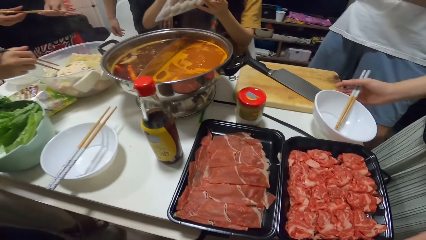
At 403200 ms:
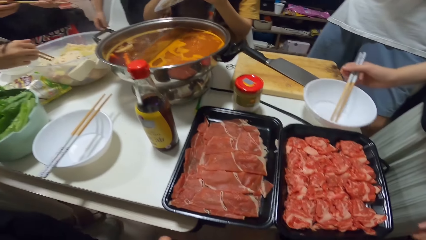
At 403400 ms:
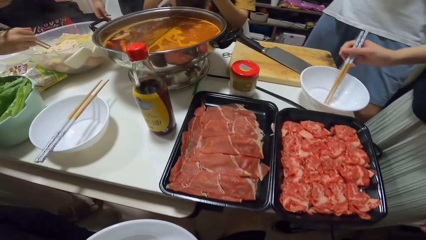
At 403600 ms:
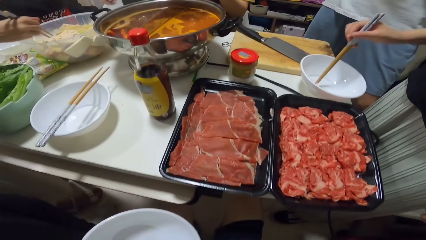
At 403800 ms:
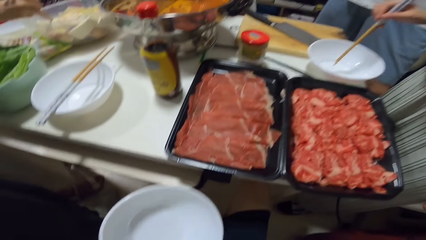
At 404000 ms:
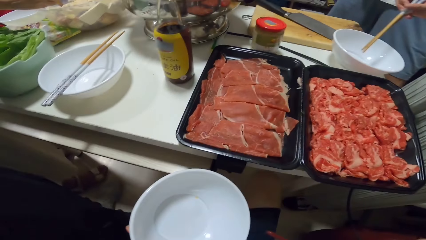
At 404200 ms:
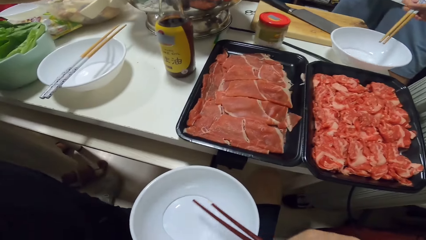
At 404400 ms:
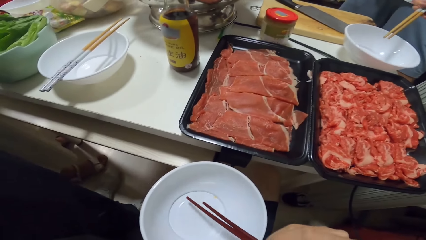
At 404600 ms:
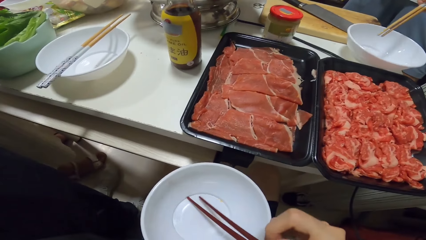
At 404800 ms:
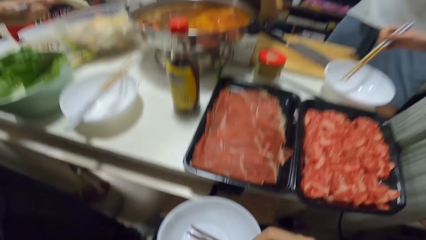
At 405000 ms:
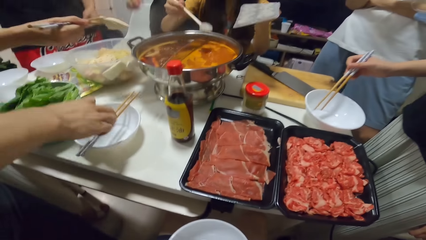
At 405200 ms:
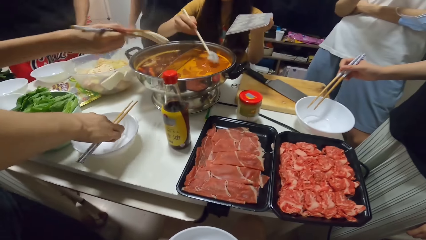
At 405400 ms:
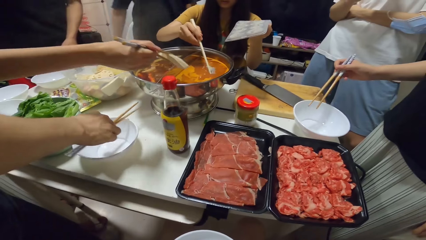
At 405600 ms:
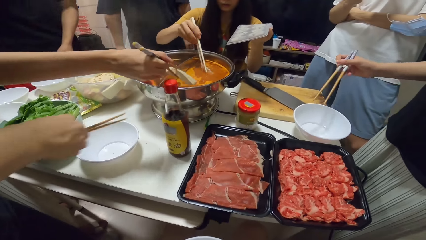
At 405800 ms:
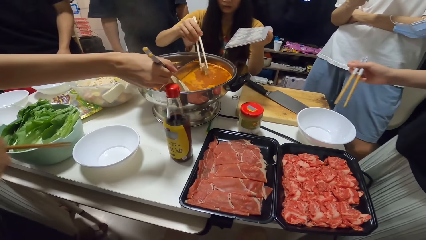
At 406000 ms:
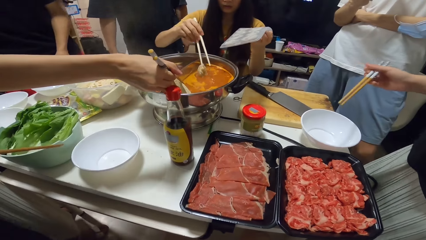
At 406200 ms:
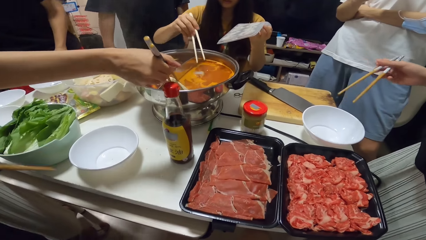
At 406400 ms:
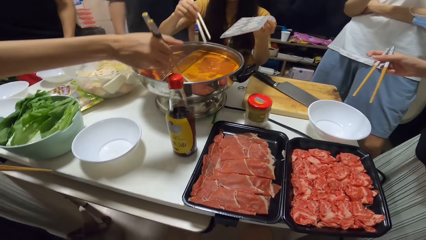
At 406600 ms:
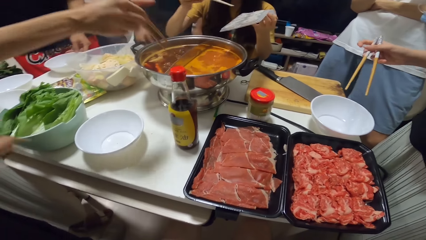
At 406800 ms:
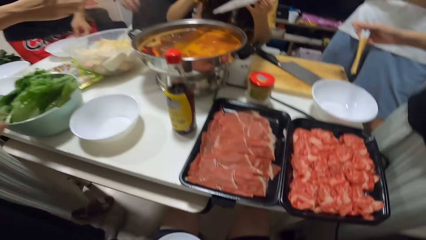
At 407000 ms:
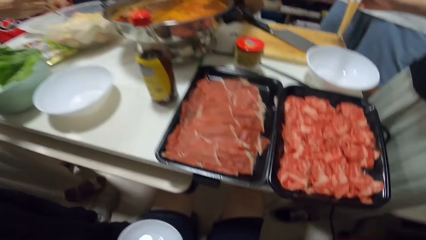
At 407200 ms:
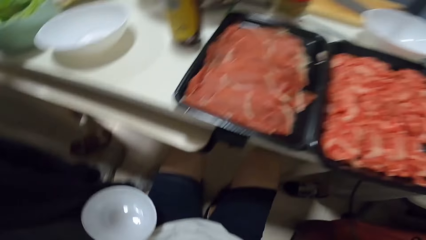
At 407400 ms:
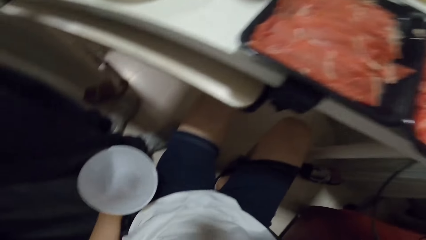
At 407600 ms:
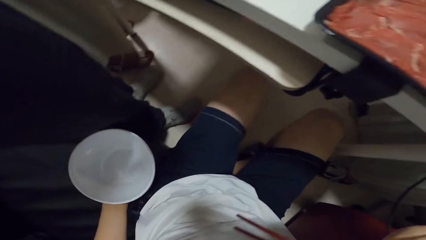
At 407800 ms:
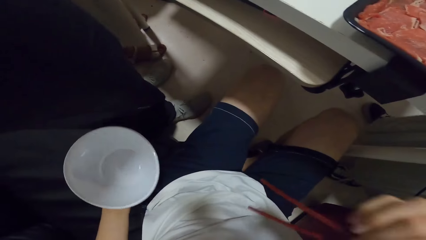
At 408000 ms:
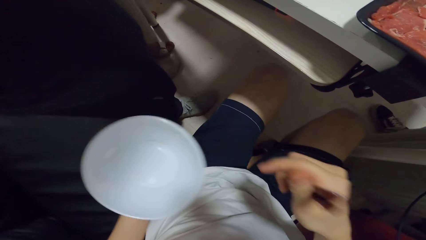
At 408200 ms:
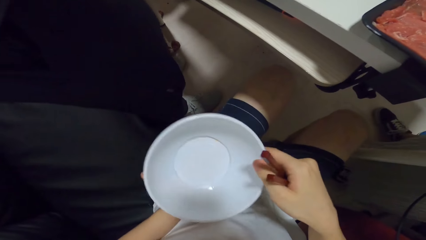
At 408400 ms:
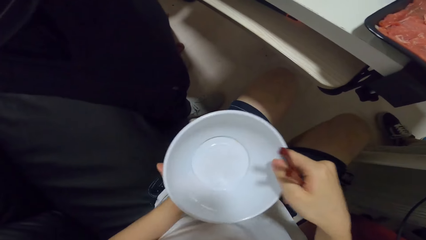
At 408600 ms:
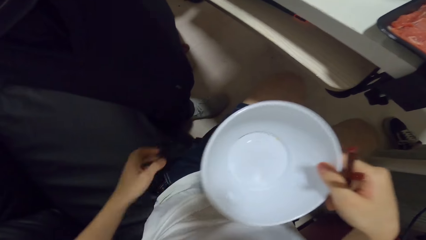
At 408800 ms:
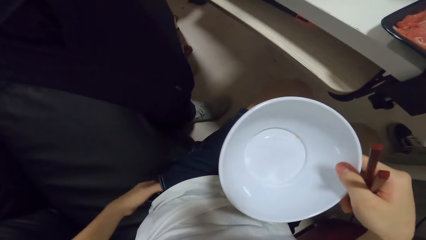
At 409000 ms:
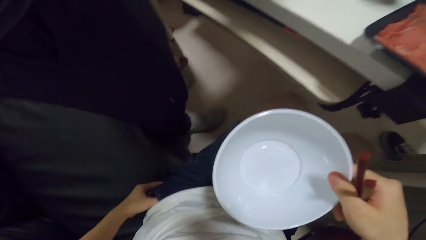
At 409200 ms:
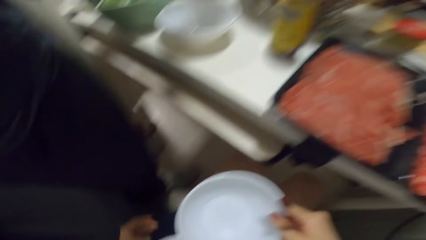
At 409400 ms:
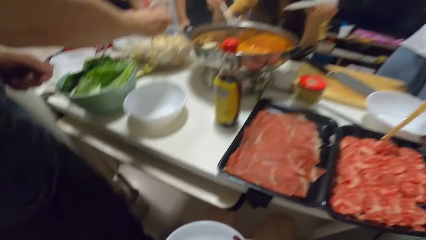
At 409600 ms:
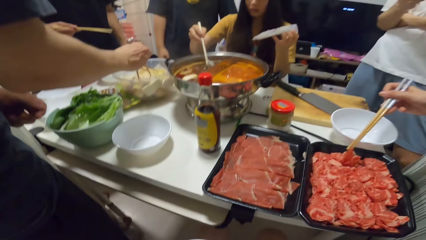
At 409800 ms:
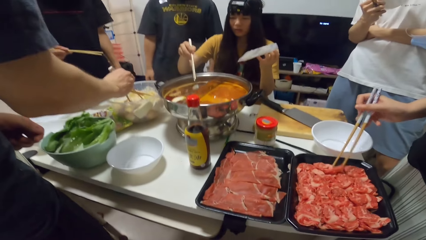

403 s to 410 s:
A woman picks up a piece of yam from the bowl with two chopsticks. A person touches the meat tray and holds chopsticks. Another person stands beside the table. The camera wearer puts chopsticks into the dish. Another woman puts the pastry into the pot. The first woman puts the piece of yam into the pot on the table. The camera wearer looks around. He stares at the dish and transfers the plate from his left to his right hand.

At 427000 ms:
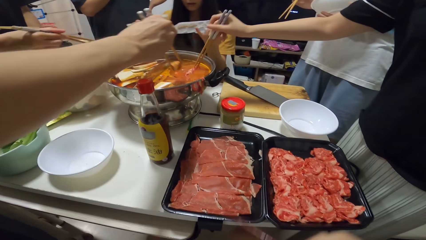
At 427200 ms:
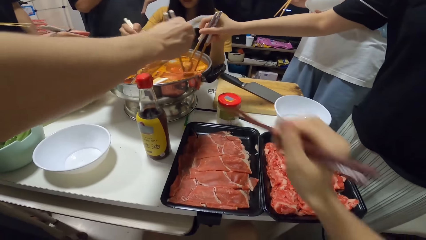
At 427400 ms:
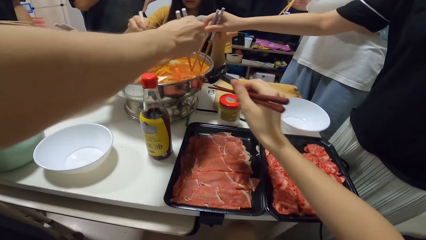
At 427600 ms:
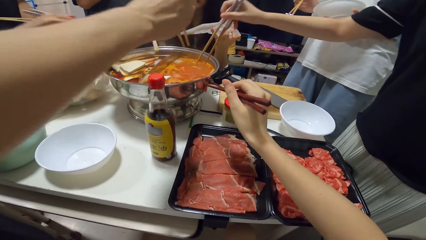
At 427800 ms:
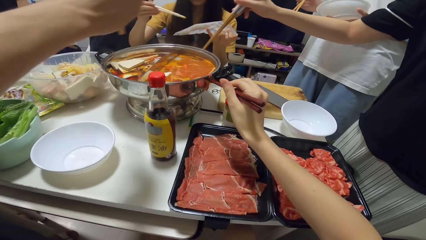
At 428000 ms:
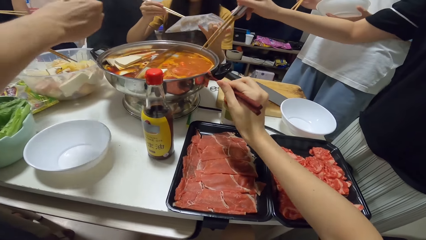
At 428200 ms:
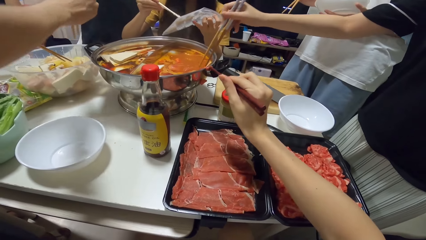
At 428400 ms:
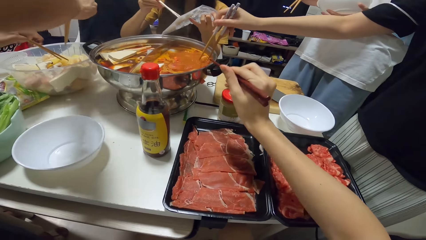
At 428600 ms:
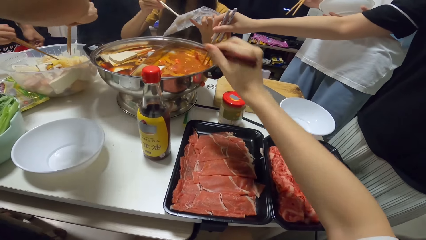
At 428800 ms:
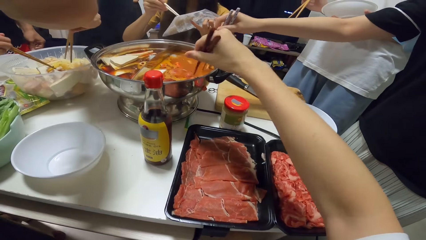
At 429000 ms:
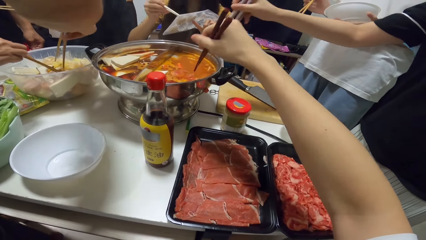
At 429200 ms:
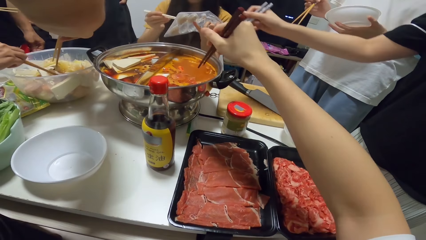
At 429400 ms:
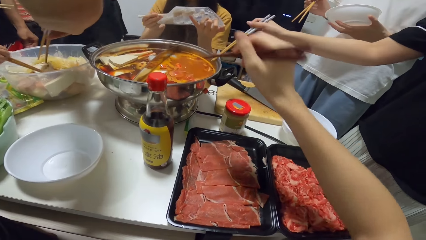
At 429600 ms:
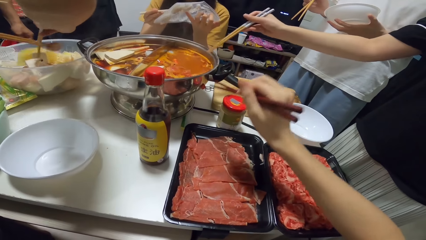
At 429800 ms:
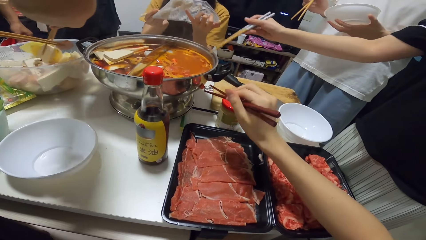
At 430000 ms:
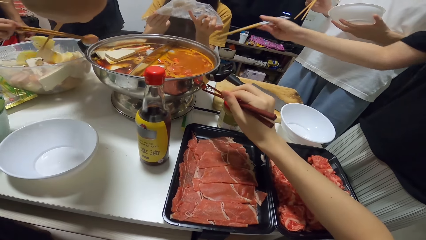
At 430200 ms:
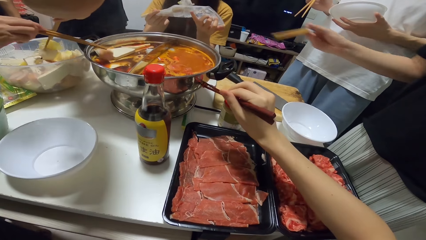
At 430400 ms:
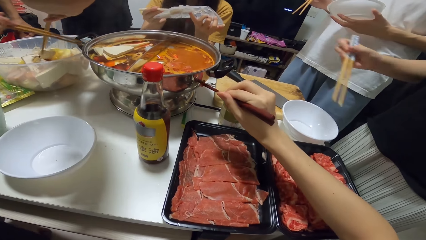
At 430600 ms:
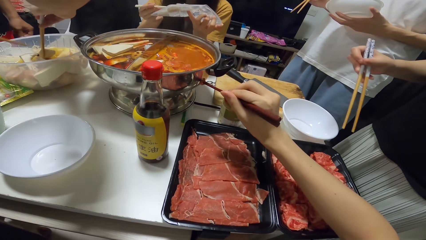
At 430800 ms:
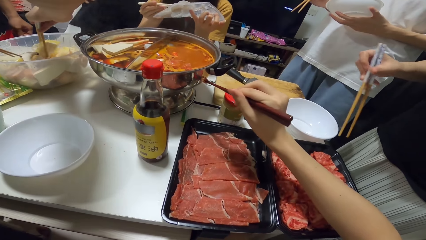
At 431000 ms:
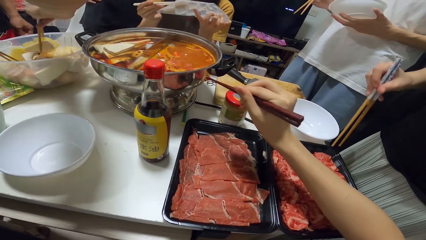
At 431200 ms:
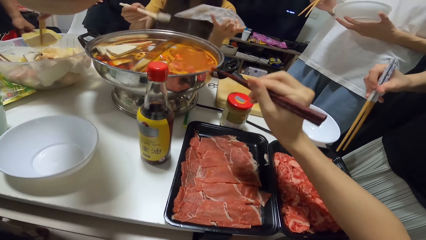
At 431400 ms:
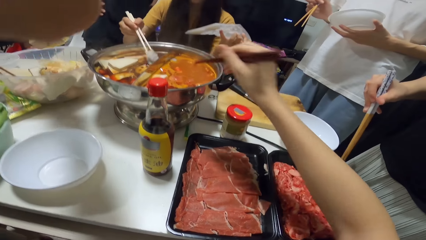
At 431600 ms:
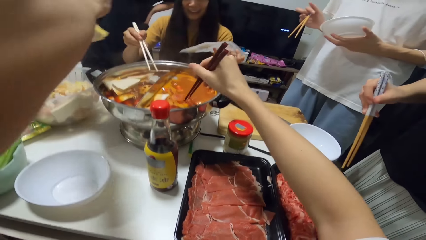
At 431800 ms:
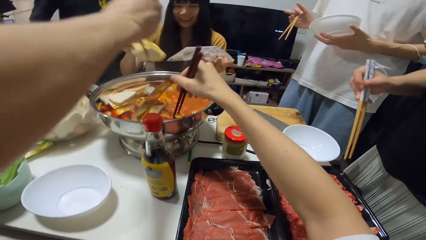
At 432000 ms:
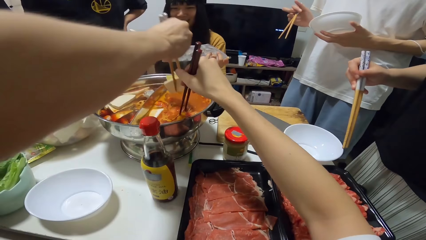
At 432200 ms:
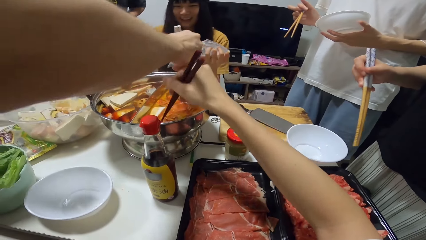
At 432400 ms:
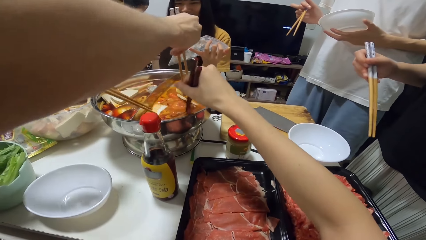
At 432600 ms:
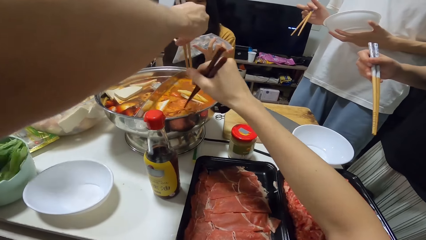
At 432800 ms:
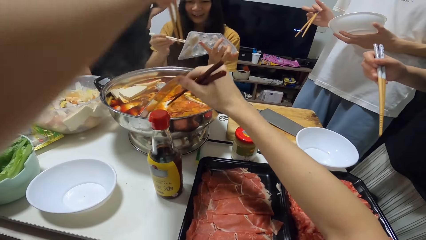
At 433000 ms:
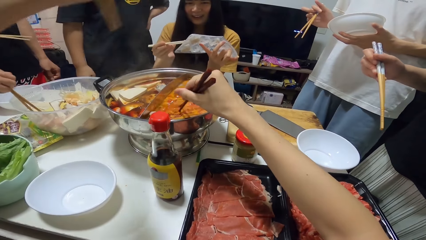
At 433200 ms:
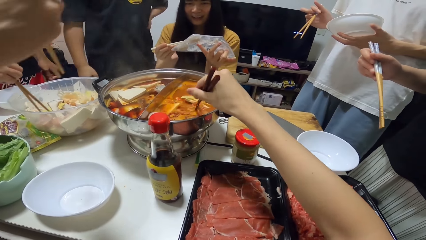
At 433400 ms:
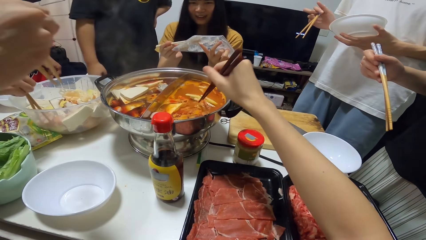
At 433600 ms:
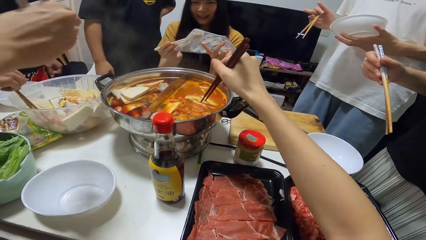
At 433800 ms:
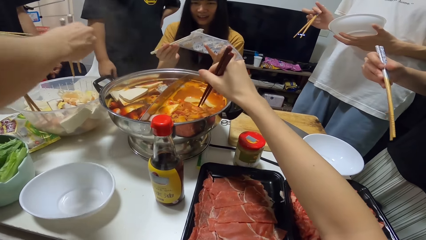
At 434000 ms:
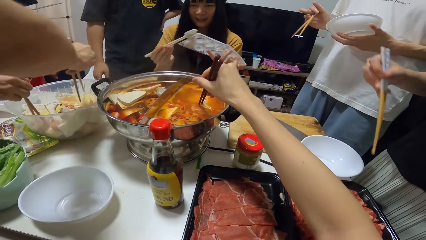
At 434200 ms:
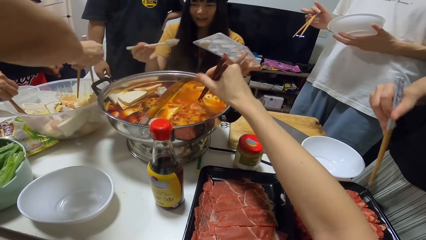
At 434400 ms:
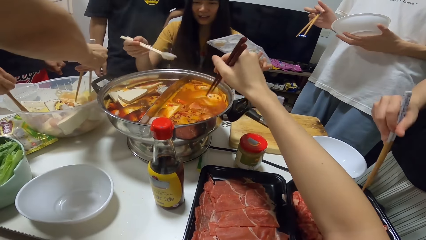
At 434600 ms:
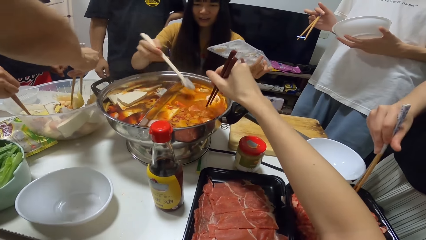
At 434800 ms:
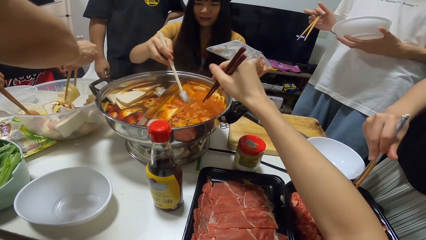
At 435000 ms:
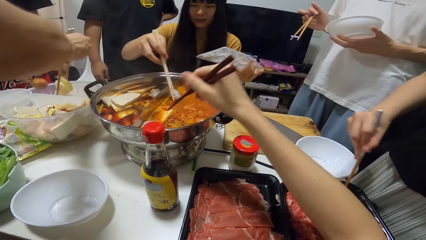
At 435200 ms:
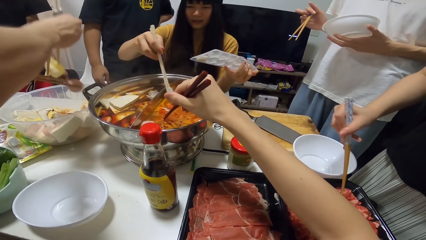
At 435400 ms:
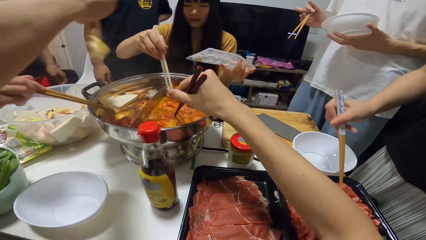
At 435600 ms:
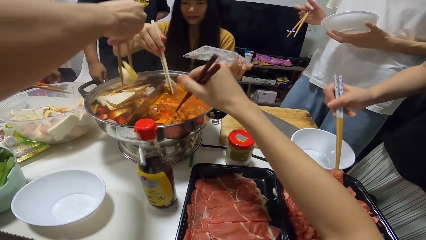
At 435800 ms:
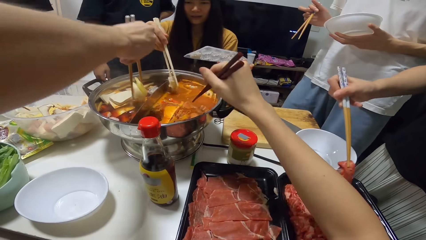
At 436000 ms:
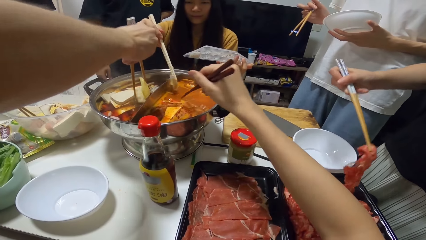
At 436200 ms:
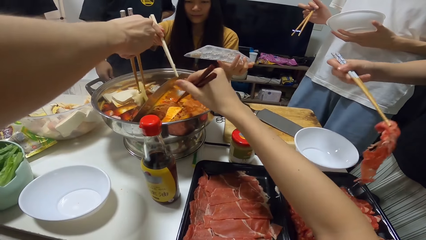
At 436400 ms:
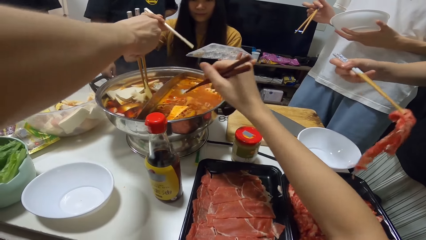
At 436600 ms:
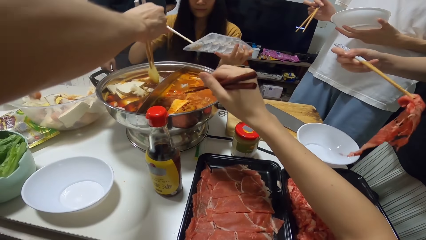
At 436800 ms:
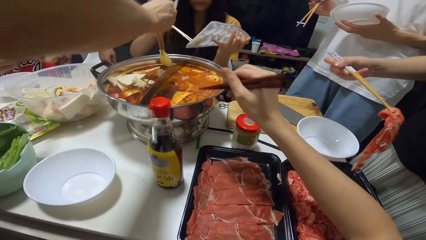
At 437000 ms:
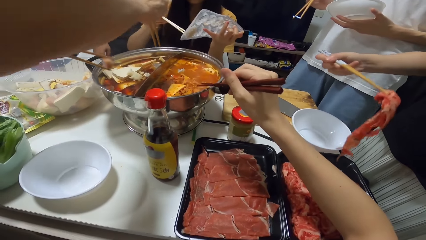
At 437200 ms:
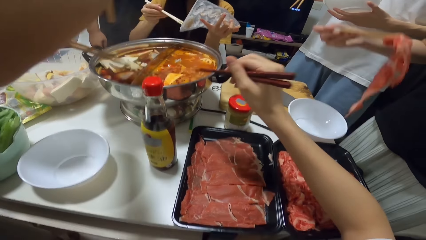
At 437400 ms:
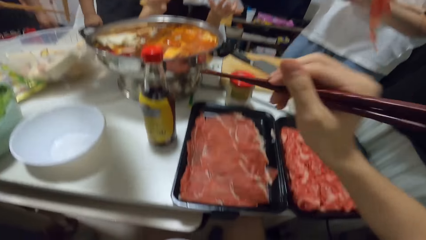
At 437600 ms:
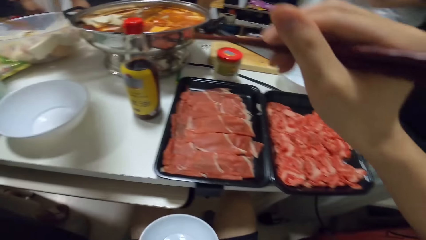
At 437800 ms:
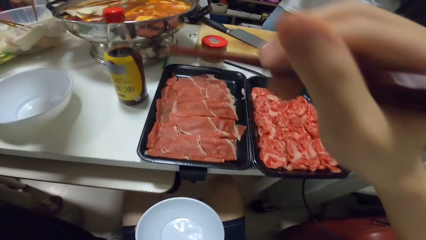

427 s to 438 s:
A man puts the piece of yam into the pot. A woman puts the pastry into the pot with the chopsticks. Another woman puts the piece of yam into the pot on the table. A person puts meat into the bowl. The camera wearer moves a piece of meat into the pot with his chopsticks. He takes the piece of meat with chopsticks. The first woman picks up another pastry from the tray with the chopsticks. The man picks up another piece of yam from the bowl with the chopsticks in his right hand. The second woman picks up another piece of yam from the bowl with two chopsticks in her right hand and puts the piece of yam into the pot on the table. The camera wearer takes a piece of meat with chopsticks. Another person puts something into the stew. The camera wearer puts the meat into the bowl and stirs the food in the pot with two chopsticks in his right hand. The man puts the piece of yam into the pot. The second woman picks up another piece of yam from the bowl with two chopsticks in her right hand. The man picks up another piece of yam from the bowl with the chopsticks in his right hand. The first woman puts the pastry into the pot with the chopsticks. The second woman puts the piece of yam into the pot on the table. The first person picks up the meat. The man puts the piece of yam into the pot. A third woman picks up another piece of meat from the tray with two chopsticks in her right hand. The second woman picks up another piece of yam from the bowl with two chopsticks in her right hand. The first woman picks up another pastry from the tray with the chopsticks. The second woman puts the piece of yam into the pot on the table.
